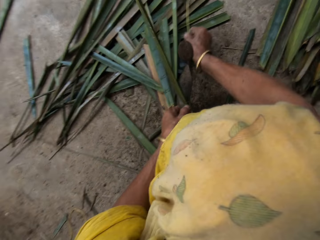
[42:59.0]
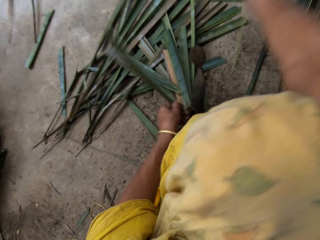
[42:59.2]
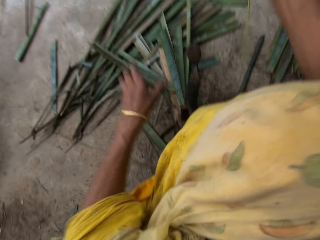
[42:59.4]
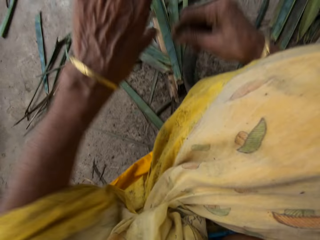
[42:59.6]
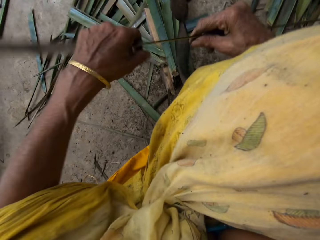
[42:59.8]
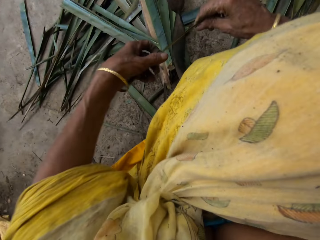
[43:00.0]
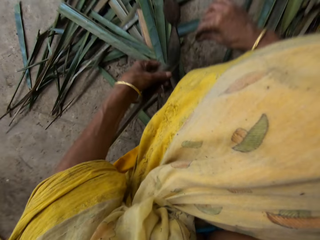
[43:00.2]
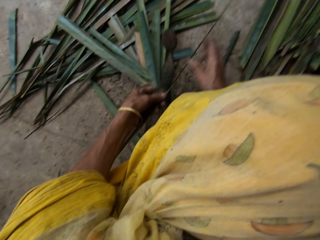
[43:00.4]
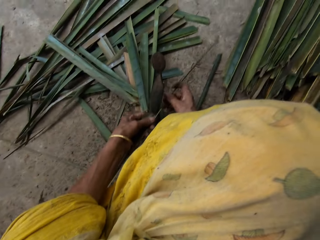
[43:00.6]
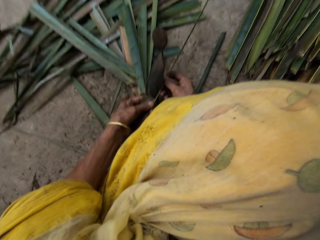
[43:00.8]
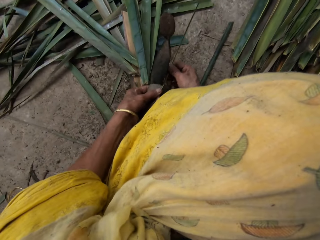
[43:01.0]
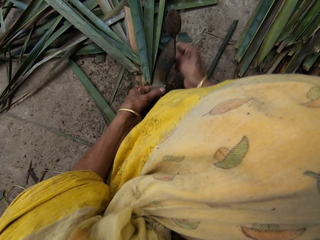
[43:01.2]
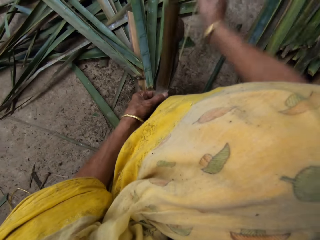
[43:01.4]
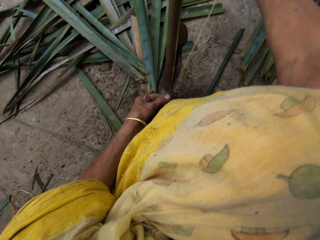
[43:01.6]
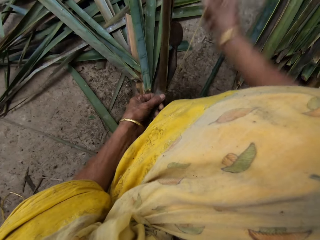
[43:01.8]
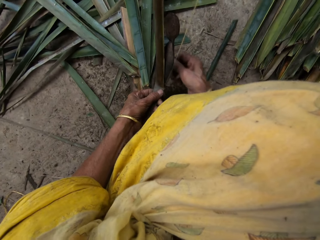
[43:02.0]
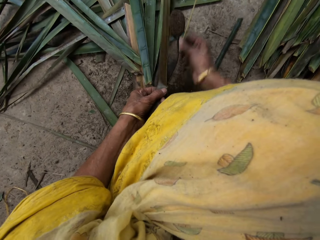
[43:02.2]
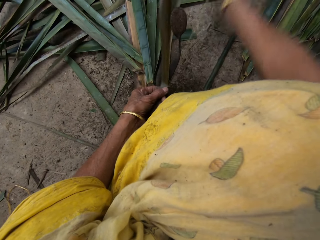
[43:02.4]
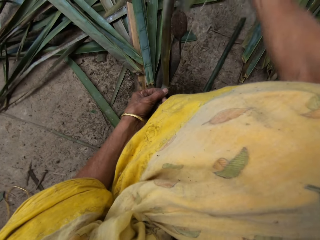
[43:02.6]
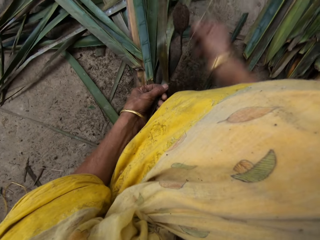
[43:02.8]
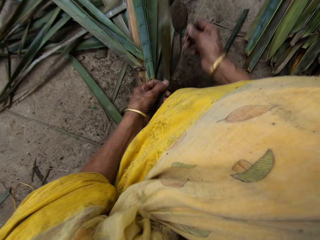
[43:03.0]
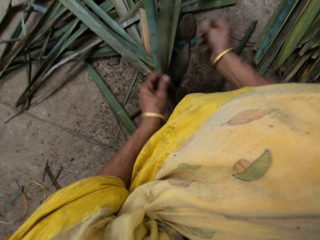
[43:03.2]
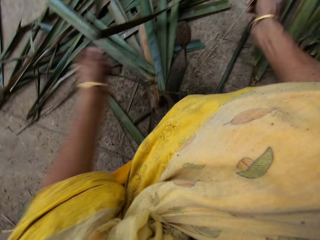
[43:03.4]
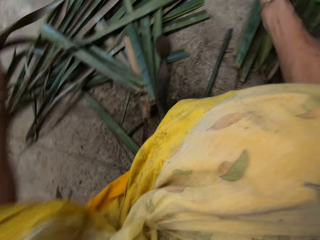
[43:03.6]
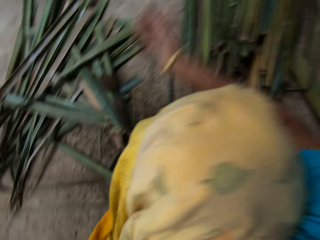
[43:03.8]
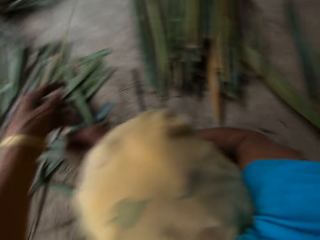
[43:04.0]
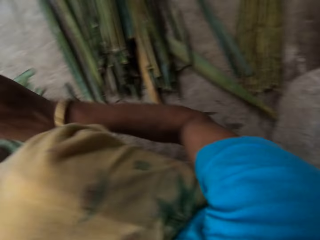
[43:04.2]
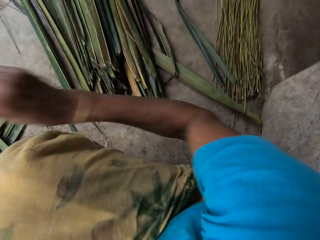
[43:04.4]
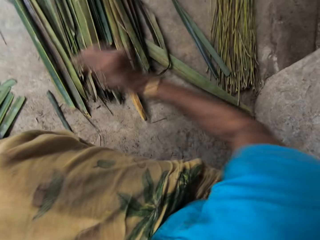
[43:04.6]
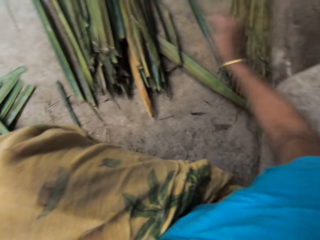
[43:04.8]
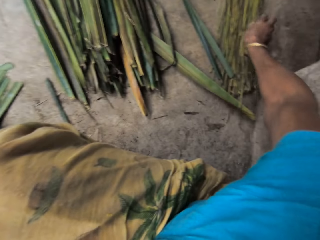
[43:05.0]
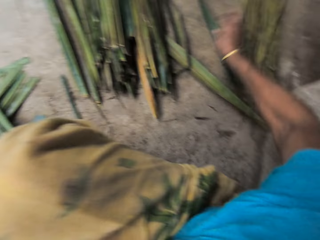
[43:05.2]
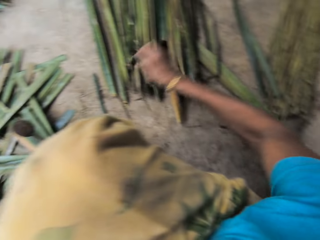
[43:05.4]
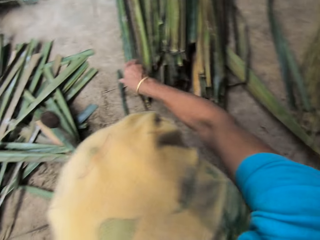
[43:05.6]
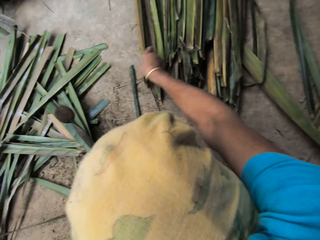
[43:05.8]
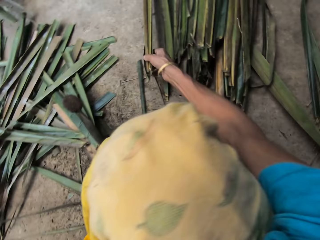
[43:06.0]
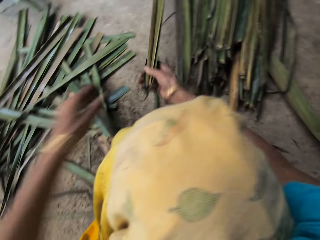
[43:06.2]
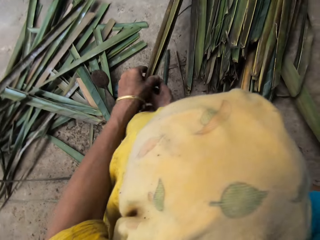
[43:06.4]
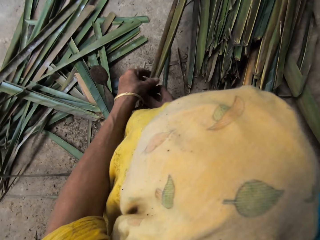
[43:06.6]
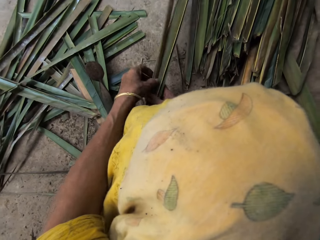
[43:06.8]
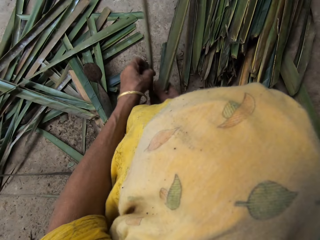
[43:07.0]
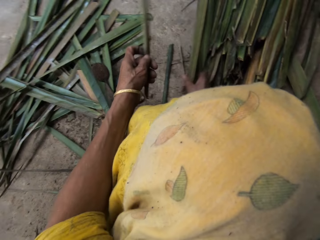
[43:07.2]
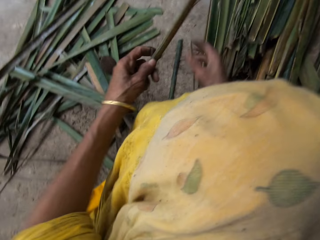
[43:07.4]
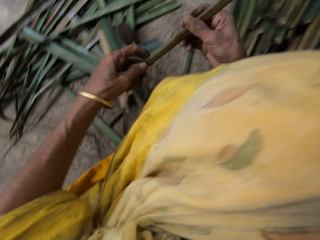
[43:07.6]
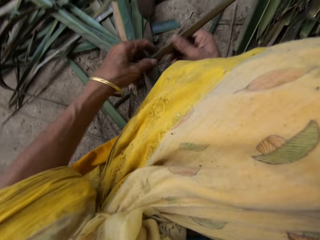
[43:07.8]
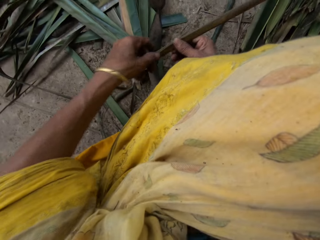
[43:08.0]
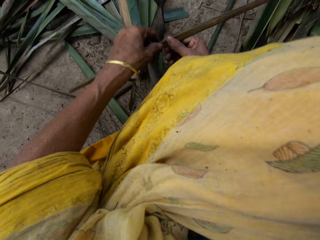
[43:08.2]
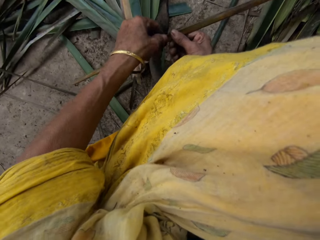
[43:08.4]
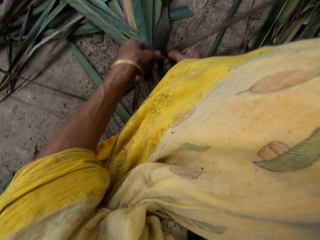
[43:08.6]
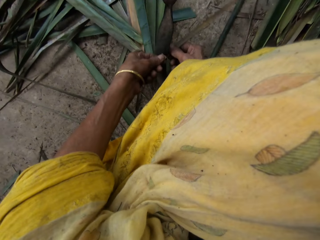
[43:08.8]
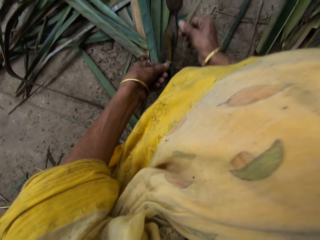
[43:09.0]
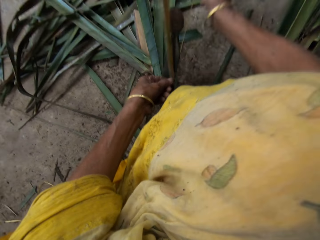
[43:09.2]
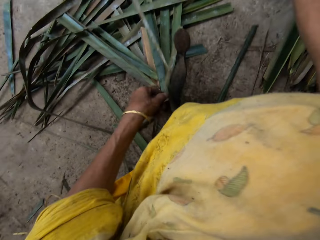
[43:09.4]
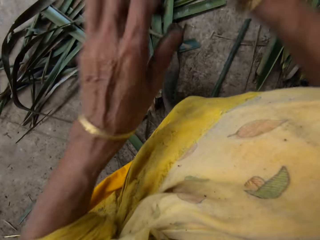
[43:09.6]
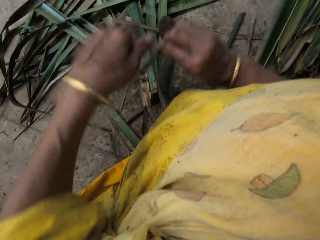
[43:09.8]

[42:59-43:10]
The camera wearer holds the leaf in her right hand with her left hand. She slices the leaf in her hands on the leaf slicer on the floor. She holds a stalk in her right hand with her left hand. She drops the stalk in her right hand on the stalks on the floor. She picks up some leaves on the leaves on the floor with her right hand. She picks up a leaf from the leaves in her right hand with her left hand. She drops the leaves in her right hand on the floor. She holds the leaf in her left hand with her right hand. She slices the leaf in her hands on the leaf slicer on the floor.

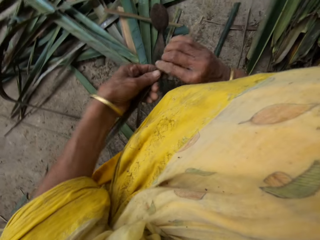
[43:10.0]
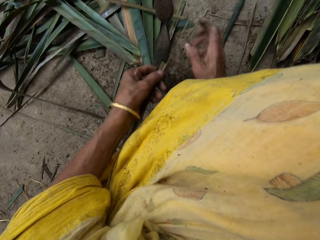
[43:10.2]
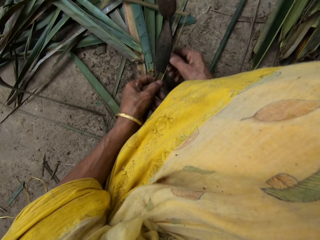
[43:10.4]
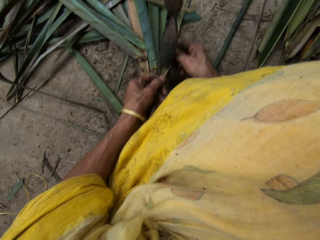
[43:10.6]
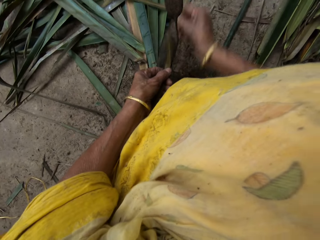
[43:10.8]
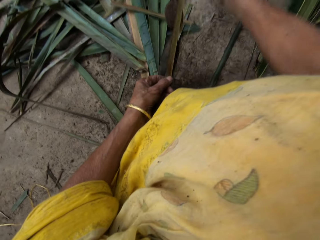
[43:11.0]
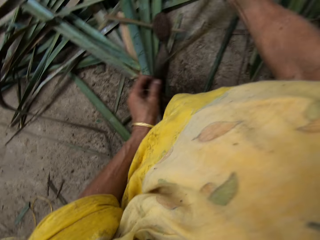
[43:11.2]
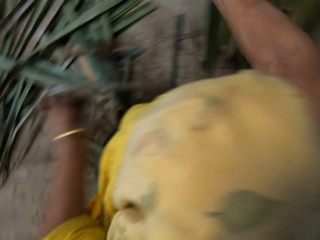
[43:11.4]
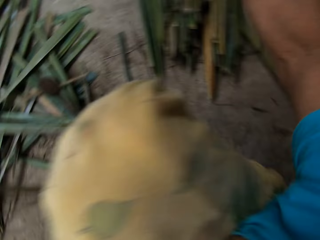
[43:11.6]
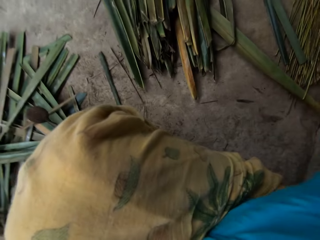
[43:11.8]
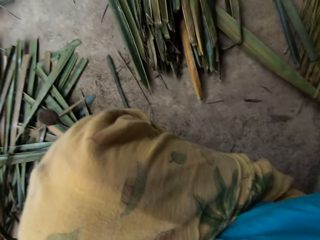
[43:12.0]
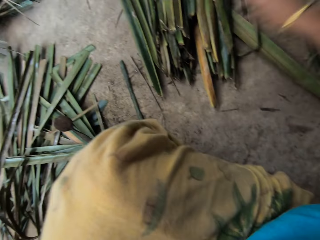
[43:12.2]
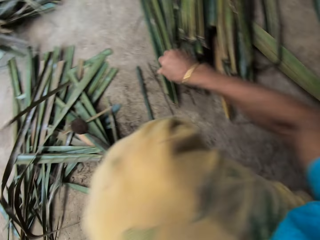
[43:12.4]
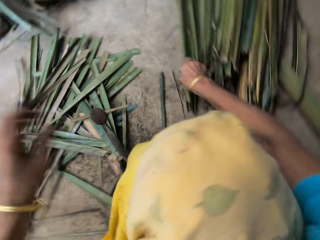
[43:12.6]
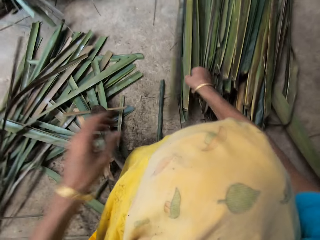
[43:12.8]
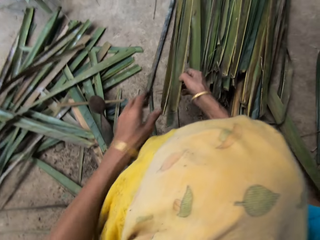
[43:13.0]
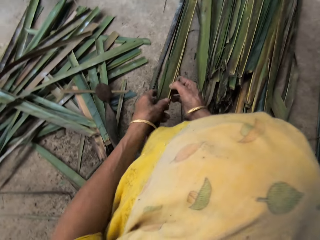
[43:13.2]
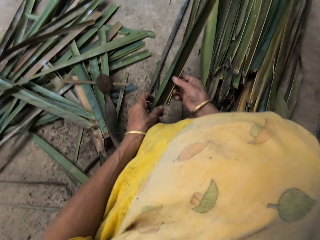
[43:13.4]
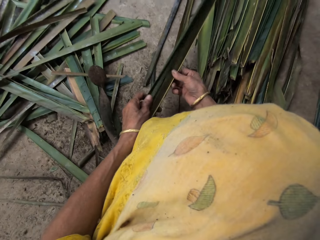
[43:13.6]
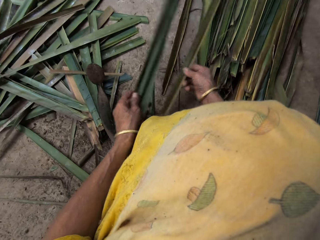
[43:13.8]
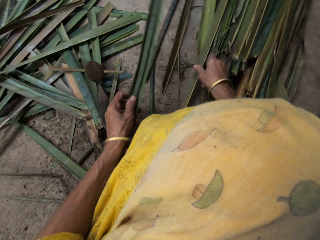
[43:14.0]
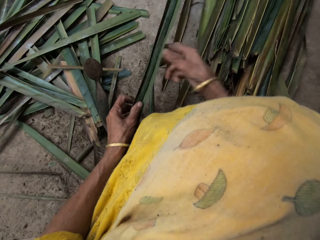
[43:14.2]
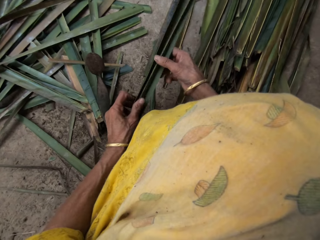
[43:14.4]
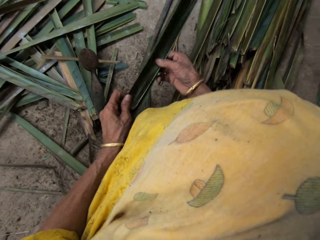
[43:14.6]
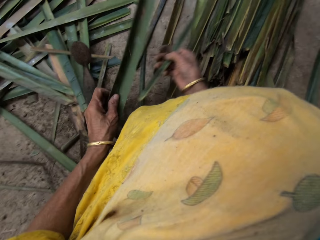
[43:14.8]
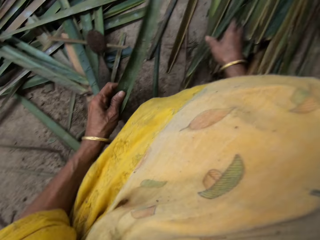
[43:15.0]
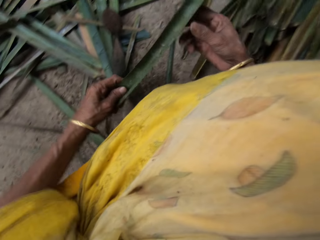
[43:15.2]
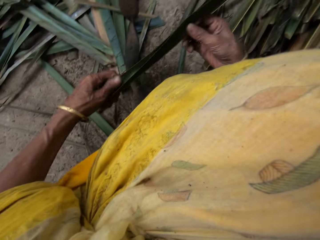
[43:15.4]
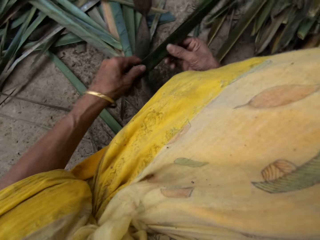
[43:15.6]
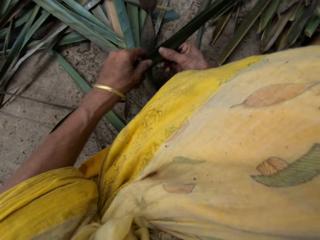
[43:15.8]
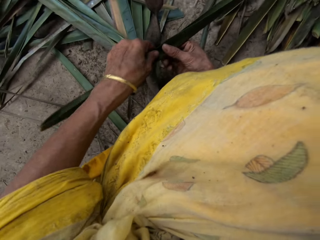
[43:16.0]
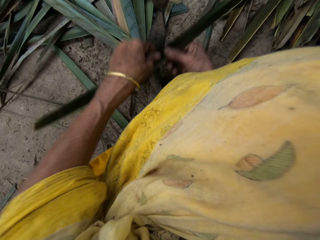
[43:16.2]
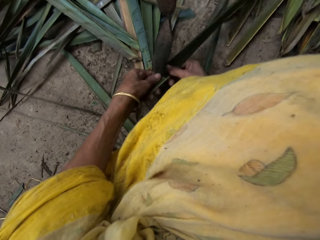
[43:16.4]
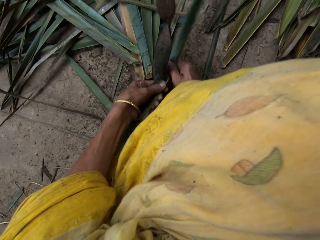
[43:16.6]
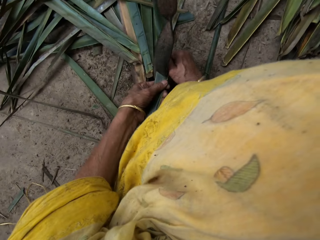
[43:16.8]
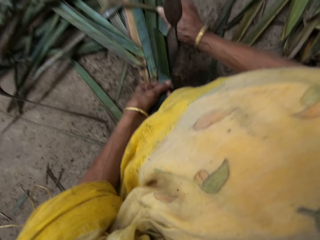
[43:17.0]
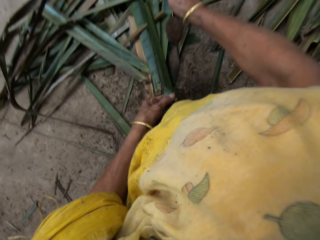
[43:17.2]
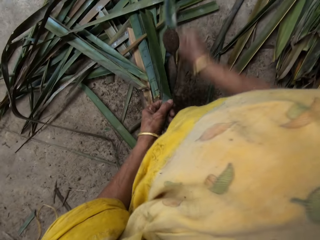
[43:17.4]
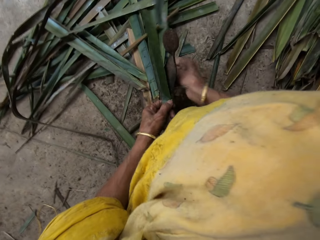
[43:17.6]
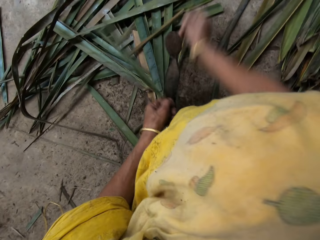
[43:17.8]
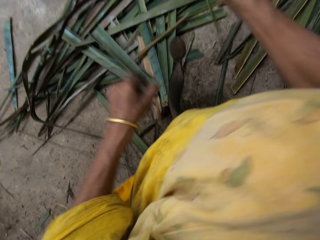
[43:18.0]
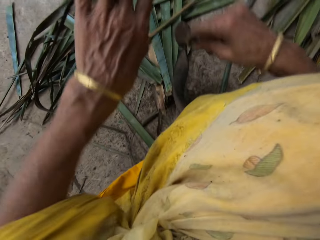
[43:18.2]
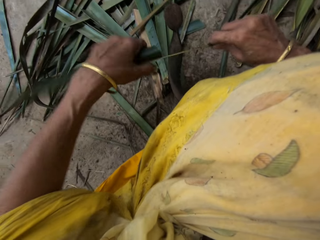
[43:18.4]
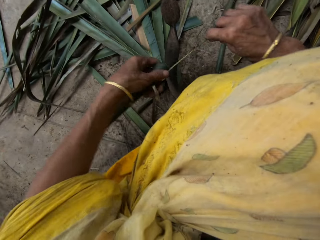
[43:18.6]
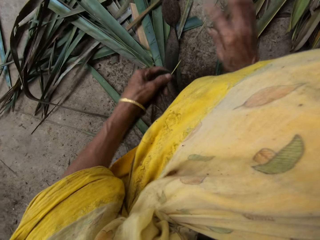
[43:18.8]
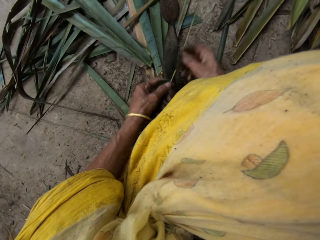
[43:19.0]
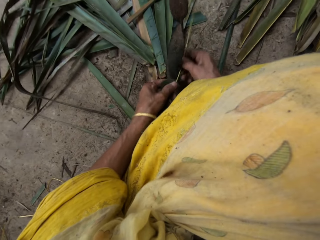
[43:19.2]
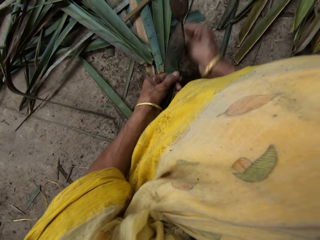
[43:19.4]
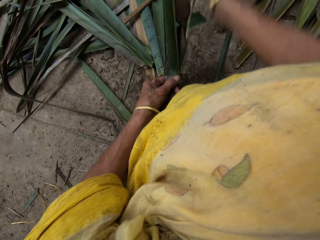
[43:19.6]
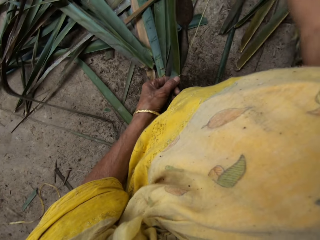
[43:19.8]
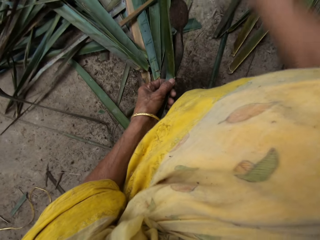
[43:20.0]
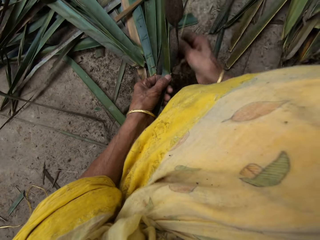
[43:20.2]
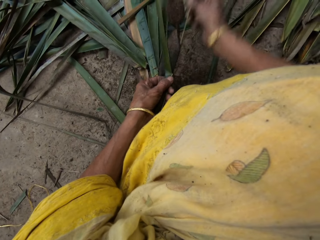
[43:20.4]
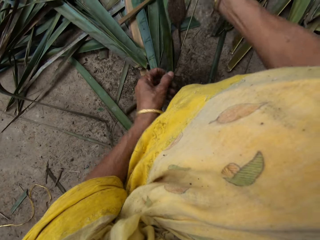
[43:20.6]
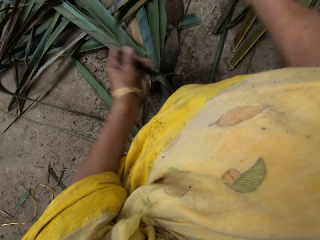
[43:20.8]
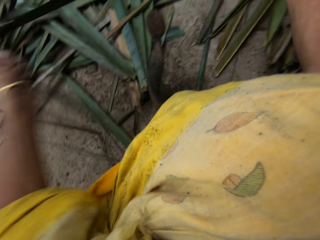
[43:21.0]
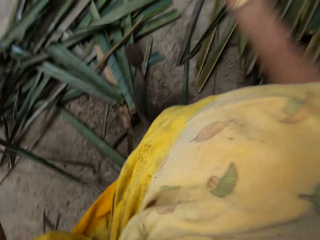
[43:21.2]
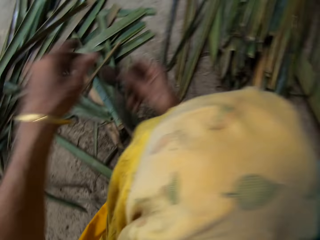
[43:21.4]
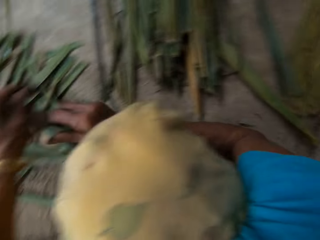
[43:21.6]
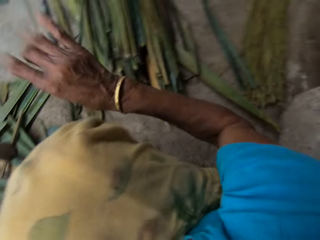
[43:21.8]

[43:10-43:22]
The camera wearer holds the leaf in her right hand with her left hand. She slices the leaf in her hands on the leaf slicer on the floor. She drops the stalk in her right hand on the stalks on the floor. She picks up some leaves on the leaves on the floor with her right hand. She picks up some leaves from the leaves in her right hand with her left hand. She drops the leaf in her right hand on the floor. She picks up a leaf from the leaves in her left hand with her right hand. She drops the leaf in her right hand on the floor. She slices the leaf in her hands on the leaf slicer on the floor. She holds the leaf in her right hand with her left hand. She slices the leaf in her hands on the leaf slicer on the floor. She holds a stalk in her right hand with her left hand.
